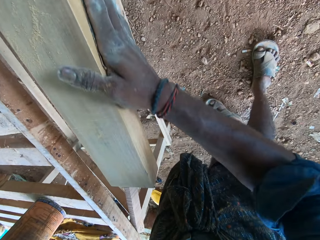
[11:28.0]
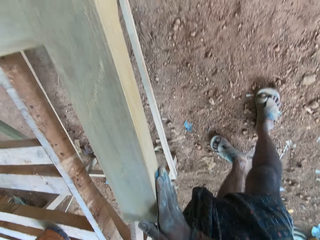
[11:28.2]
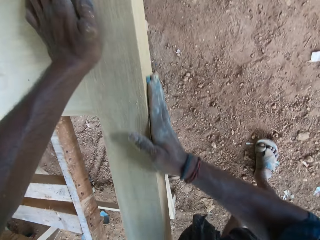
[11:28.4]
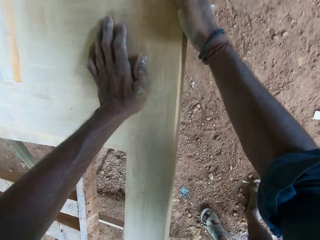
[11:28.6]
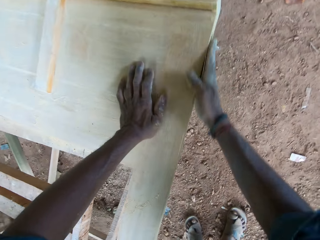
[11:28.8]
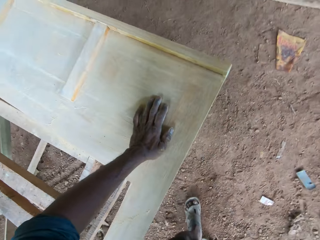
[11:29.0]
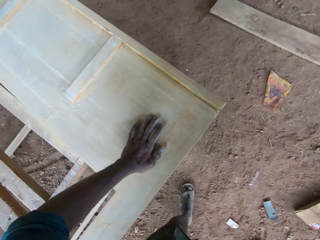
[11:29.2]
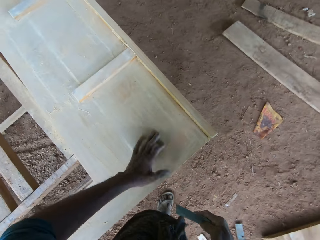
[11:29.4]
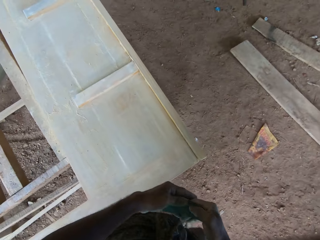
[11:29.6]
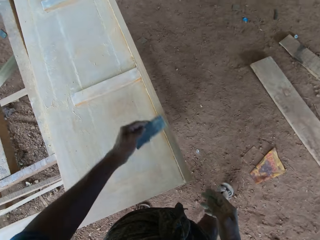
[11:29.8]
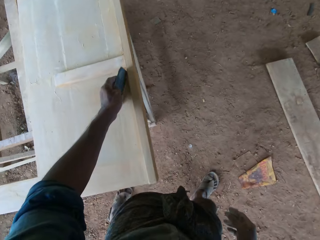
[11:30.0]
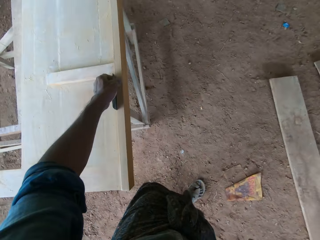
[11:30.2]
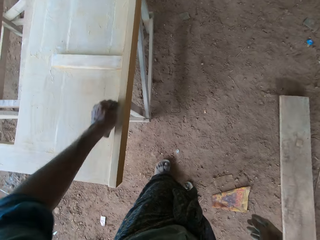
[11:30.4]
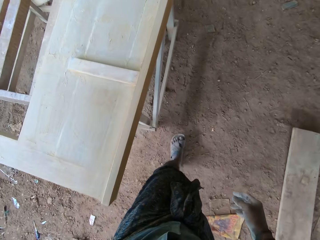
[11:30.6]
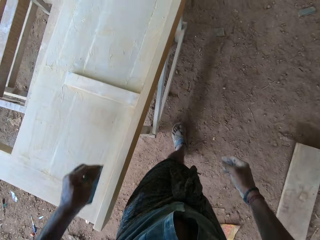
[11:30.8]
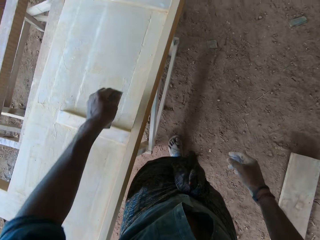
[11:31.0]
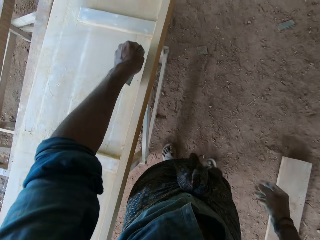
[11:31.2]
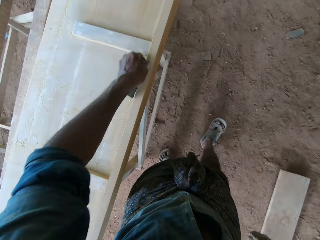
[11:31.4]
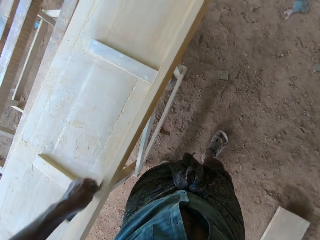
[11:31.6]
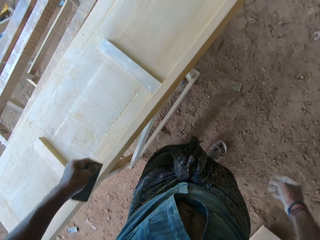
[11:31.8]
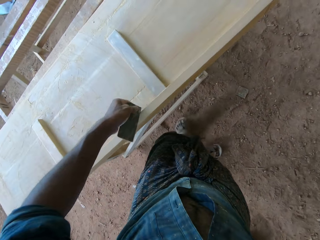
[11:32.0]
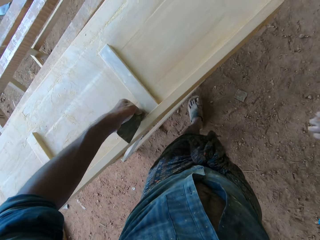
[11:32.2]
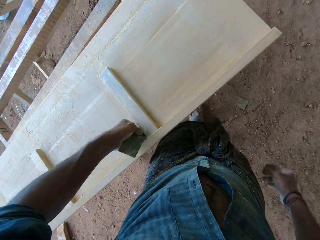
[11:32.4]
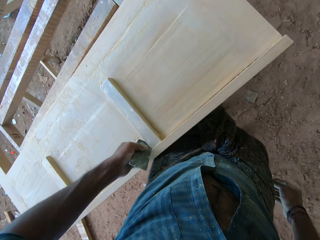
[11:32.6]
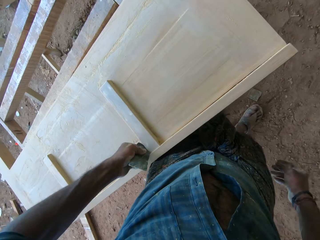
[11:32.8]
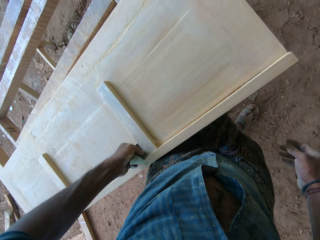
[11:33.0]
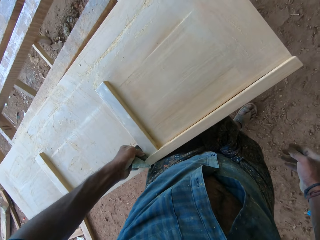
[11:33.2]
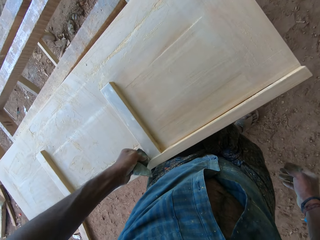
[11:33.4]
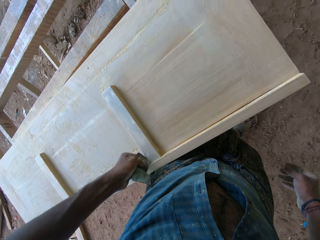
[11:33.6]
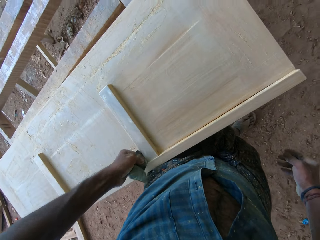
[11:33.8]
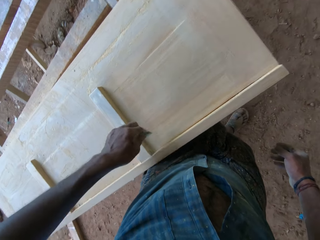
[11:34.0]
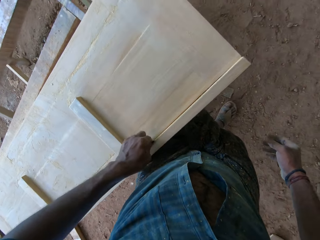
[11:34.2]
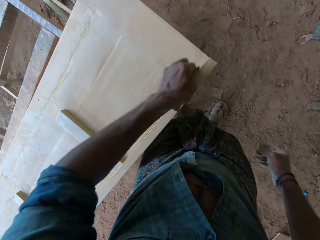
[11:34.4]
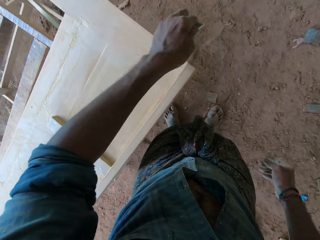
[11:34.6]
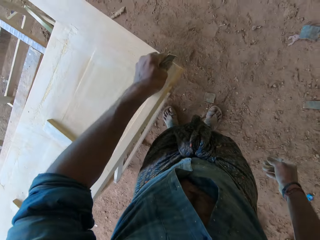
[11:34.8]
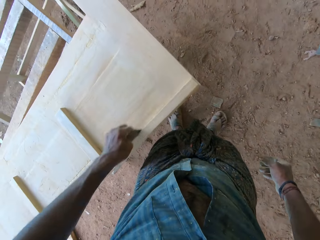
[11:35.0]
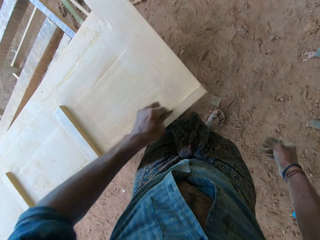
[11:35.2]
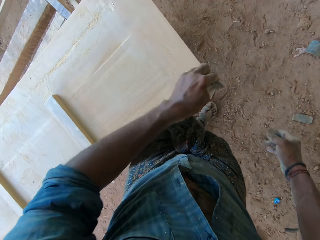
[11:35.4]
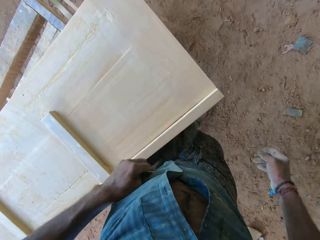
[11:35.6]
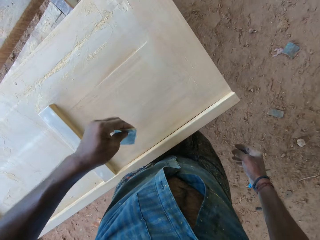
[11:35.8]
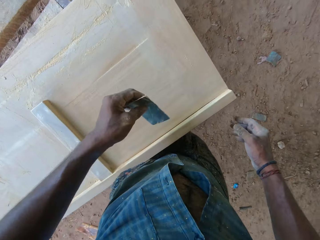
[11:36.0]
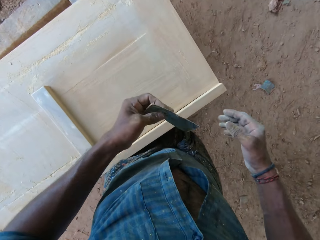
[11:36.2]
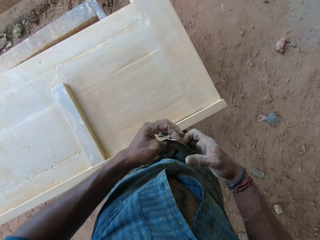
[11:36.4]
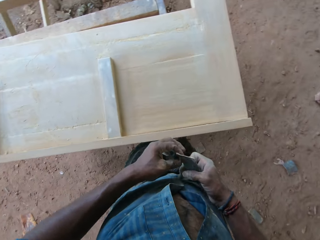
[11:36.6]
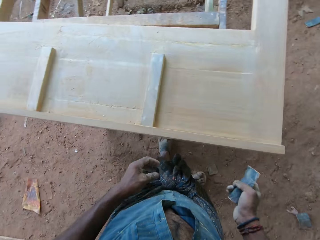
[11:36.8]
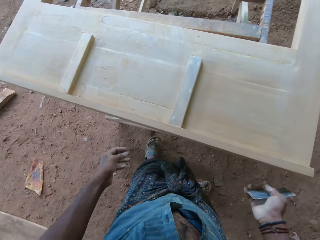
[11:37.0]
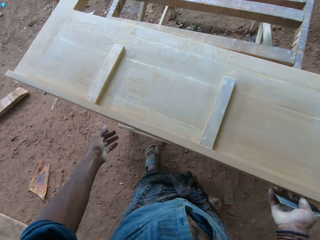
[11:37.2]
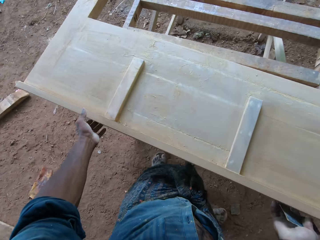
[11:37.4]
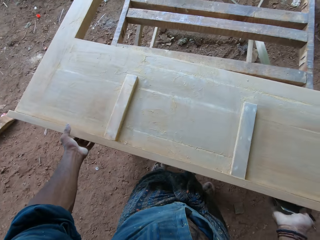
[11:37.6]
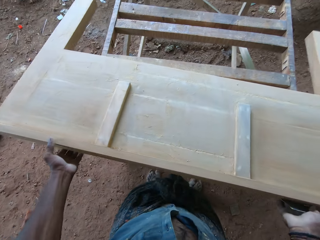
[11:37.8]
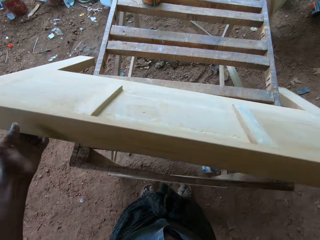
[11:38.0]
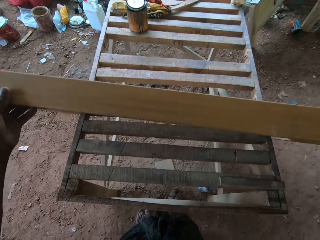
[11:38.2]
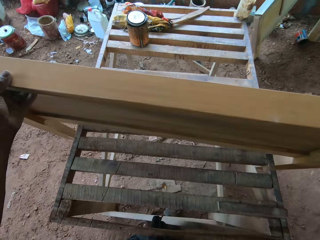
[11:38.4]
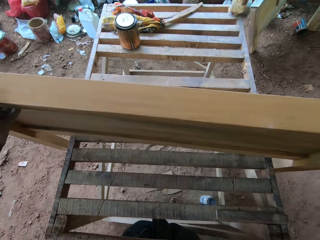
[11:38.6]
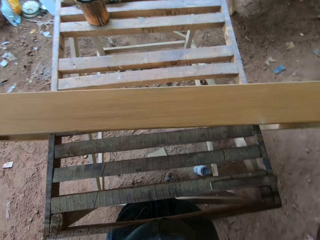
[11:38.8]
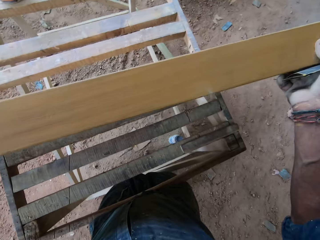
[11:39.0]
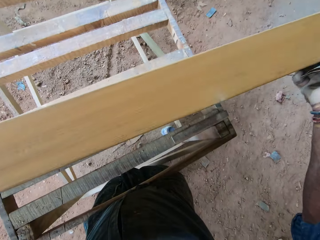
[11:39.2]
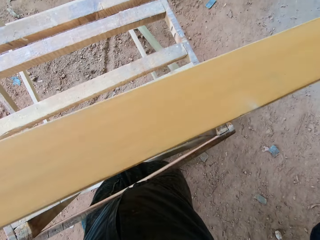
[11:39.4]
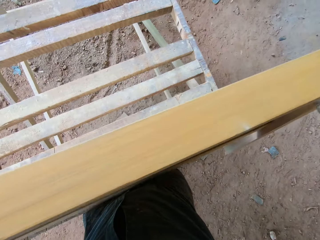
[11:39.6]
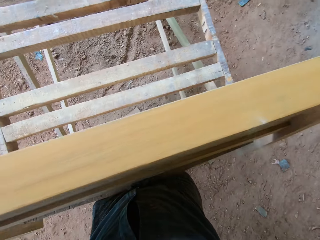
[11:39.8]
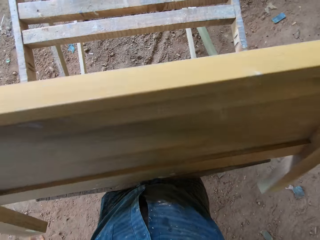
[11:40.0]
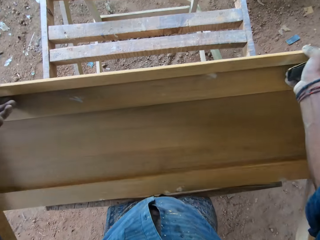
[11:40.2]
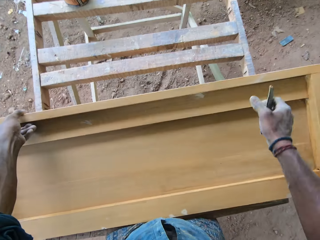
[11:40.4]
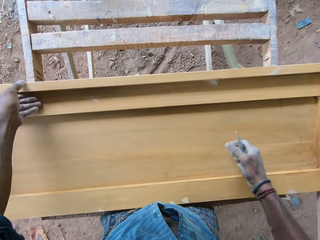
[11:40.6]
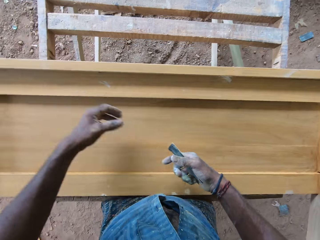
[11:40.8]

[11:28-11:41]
The camera wearer holds the sandpaper with his left hand. He scrubs the furniture or wood with the sandpaper with his left hand. He takes the sandpaper with his right hand. He holds the sandpaper with his right hand. He adjusts the wood. He lifts the furniture with both hands.

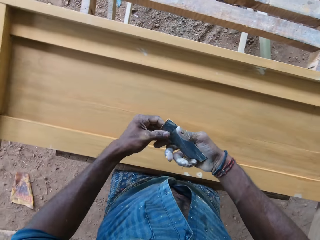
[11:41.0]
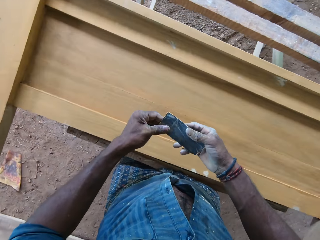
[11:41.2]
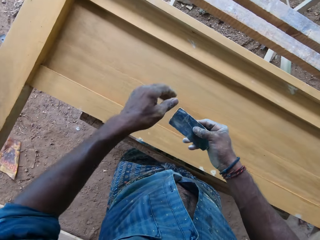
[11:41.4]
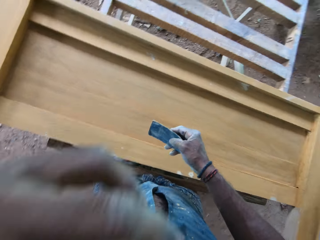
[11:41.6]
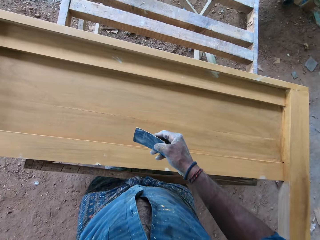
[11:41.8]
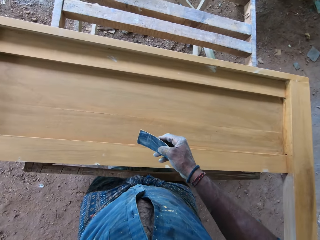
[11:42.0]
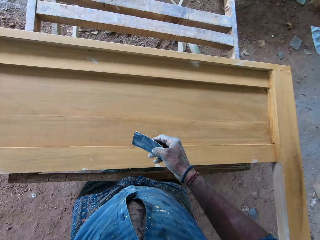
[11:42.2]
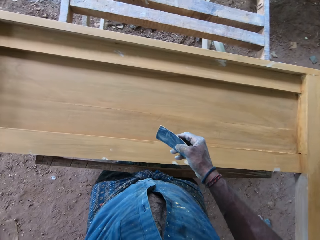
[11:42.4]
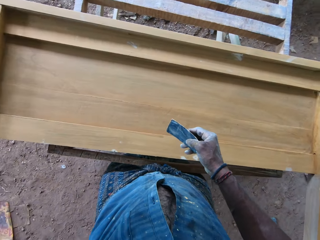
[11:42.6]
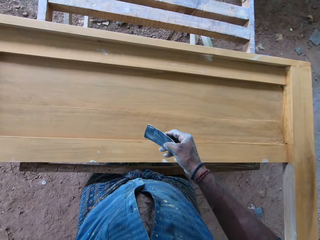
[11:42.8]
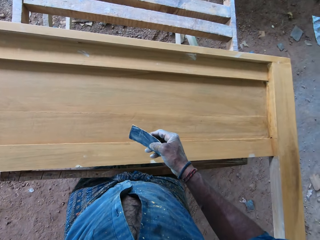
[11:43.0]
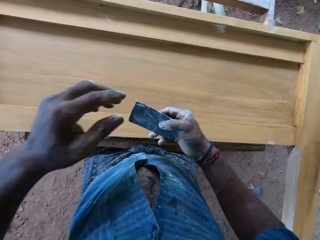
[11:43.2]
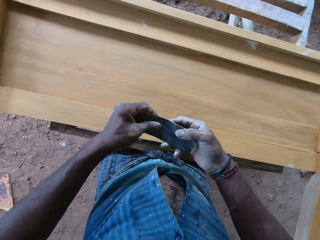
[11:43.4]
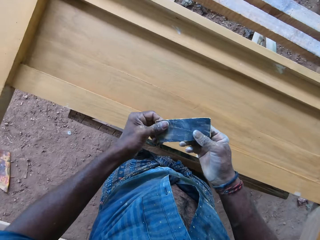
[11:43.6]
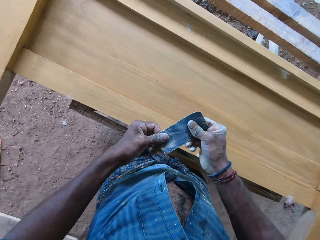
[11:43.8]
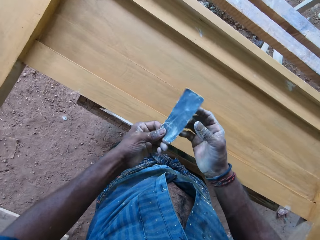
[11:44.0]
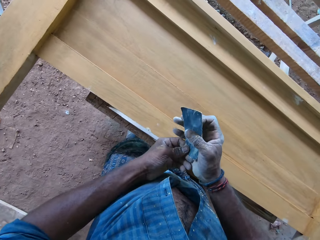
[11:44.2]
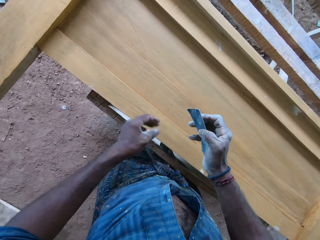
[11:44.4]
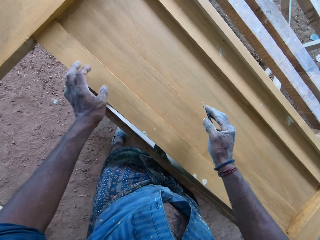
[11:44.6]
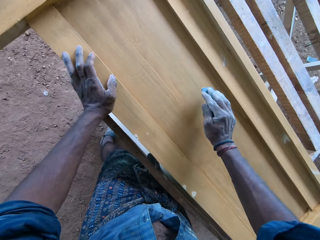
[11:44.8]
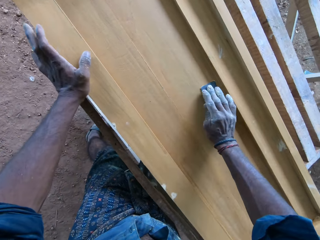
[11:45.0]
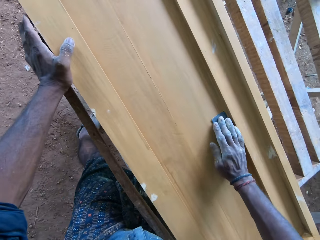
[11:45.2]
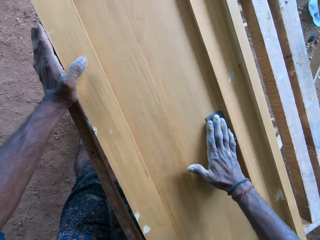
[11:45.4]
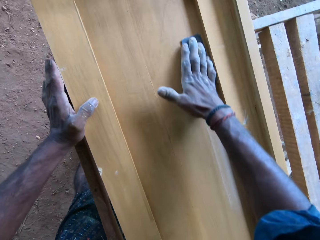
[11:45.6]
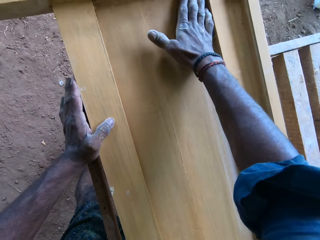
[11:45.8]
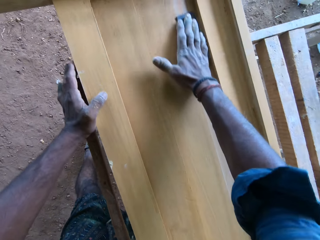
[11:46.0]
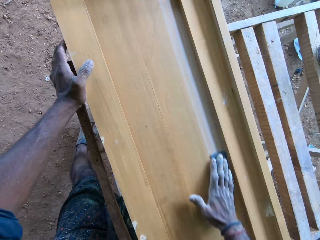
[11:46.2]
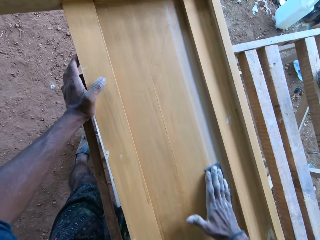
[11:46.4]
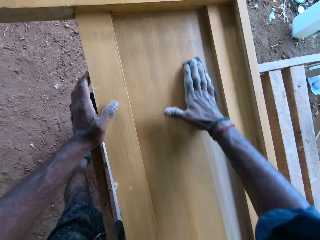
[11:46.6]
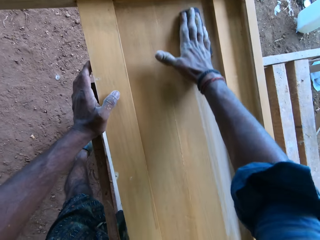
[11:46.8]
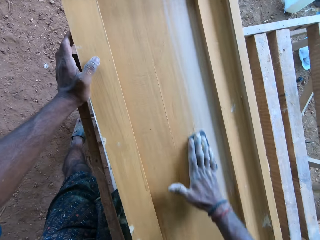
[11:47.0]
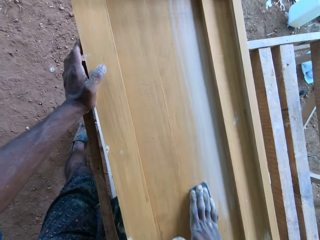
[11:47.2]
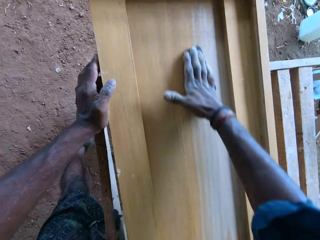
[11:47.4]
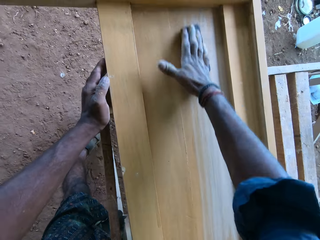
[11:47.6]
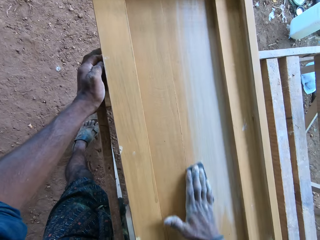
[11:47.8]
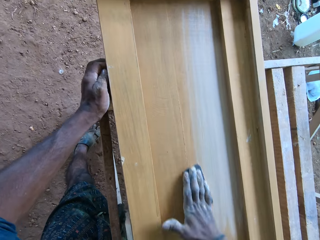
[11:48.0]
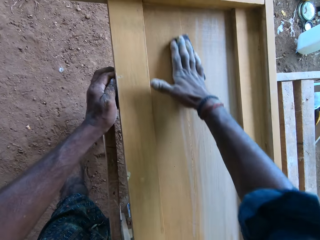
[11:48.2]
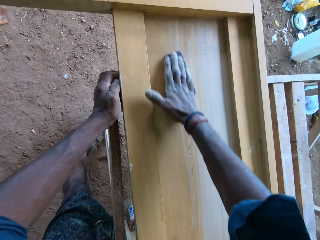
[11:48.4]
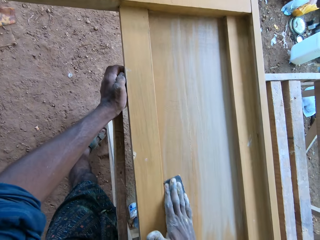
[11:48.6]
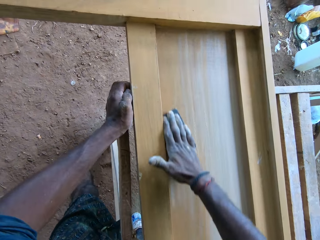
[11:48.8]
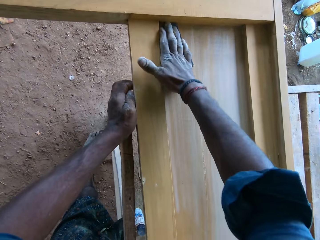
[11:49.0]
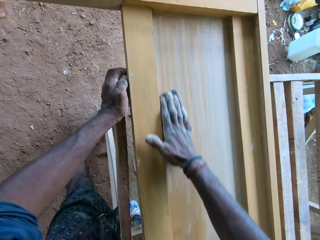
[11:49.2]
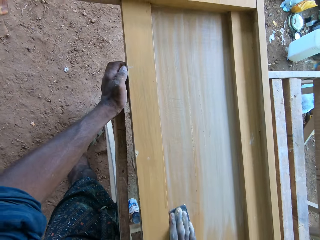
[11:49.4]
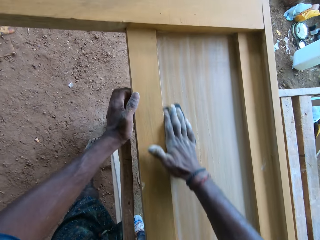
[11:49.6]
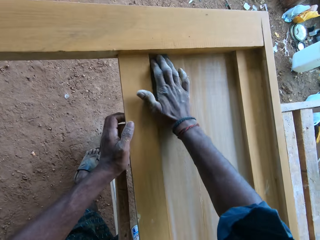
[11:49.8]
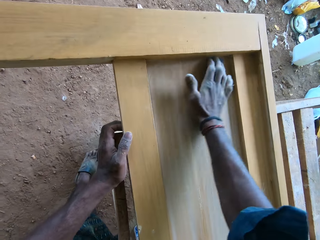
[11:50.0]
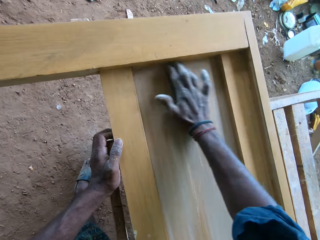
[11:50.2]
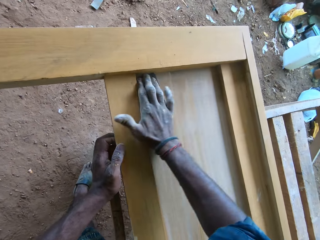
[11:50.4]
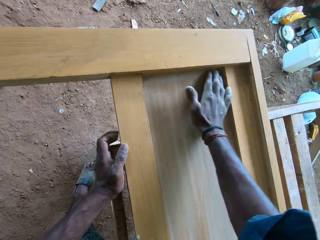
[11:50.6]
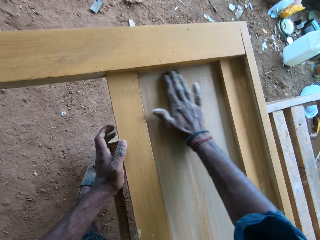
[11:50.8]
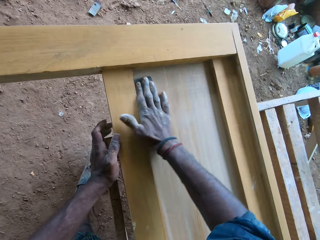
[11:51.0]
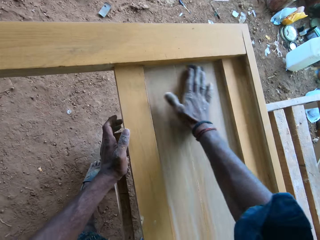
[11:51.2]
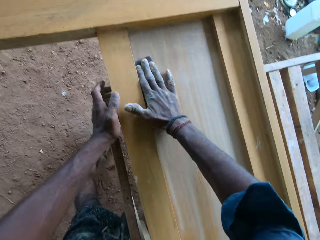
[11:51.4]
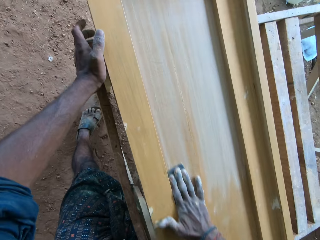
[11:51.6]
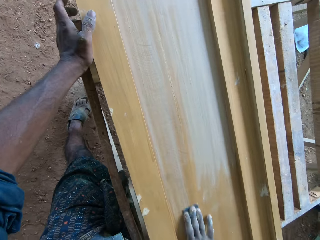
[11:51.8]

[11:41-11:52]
The camera wearer turns the furniture with both hands. He holds the sandpaper or scrubber with both hands. He raises his left hand. He adjusts the scrubber. He scrubs the furniture with the sandpaper with his right hand.
